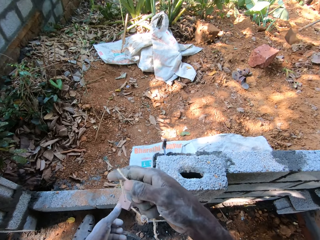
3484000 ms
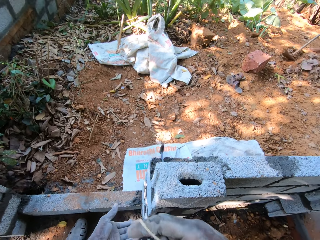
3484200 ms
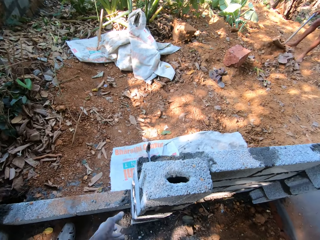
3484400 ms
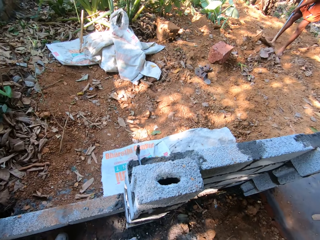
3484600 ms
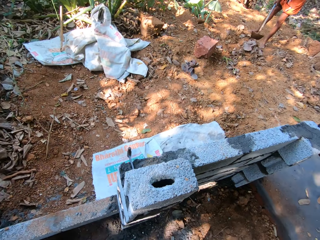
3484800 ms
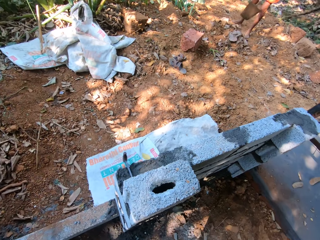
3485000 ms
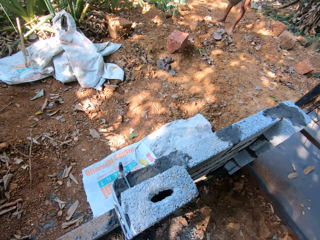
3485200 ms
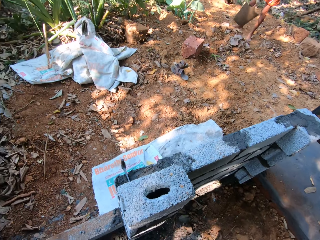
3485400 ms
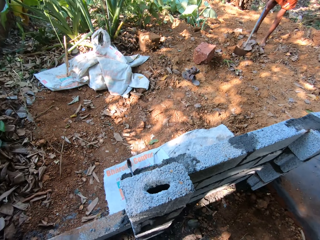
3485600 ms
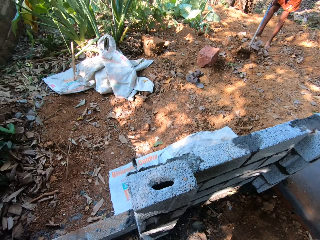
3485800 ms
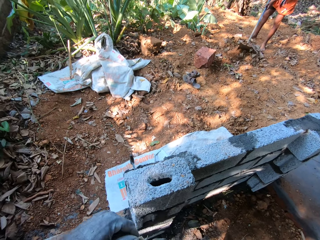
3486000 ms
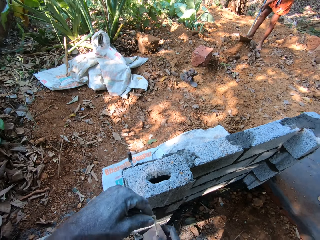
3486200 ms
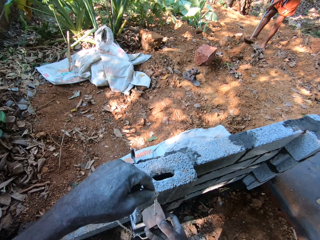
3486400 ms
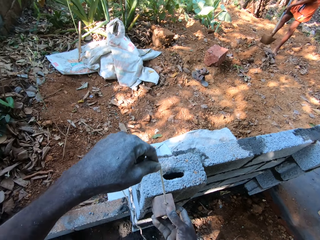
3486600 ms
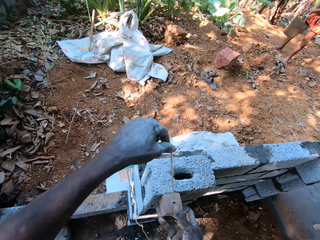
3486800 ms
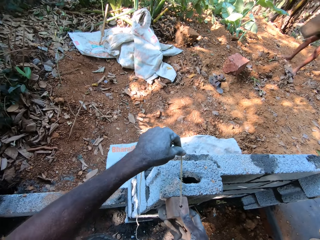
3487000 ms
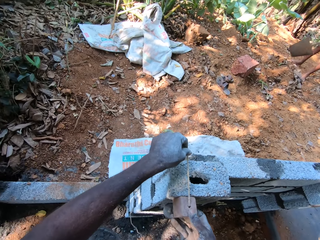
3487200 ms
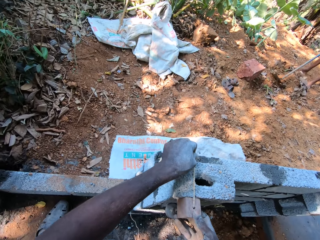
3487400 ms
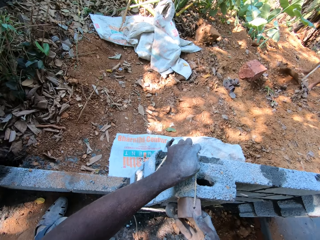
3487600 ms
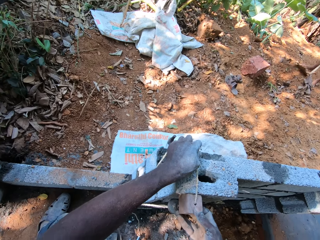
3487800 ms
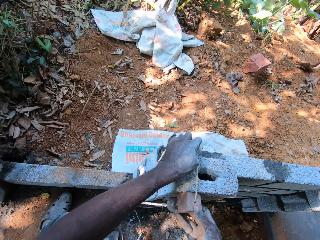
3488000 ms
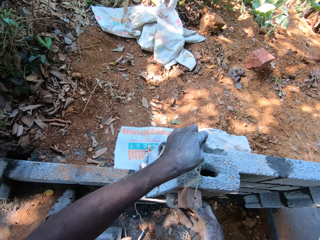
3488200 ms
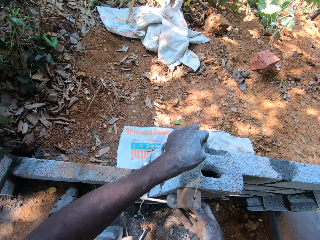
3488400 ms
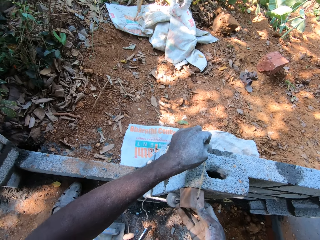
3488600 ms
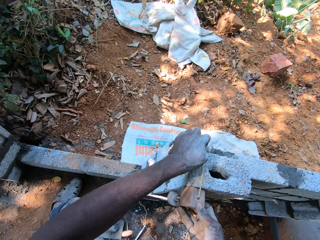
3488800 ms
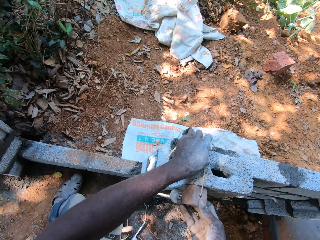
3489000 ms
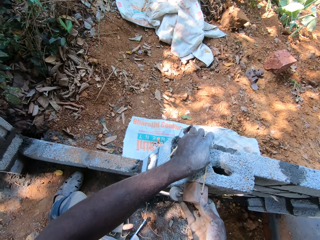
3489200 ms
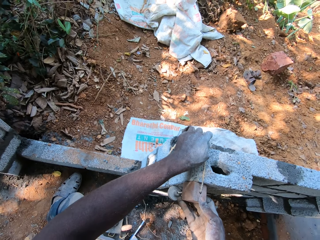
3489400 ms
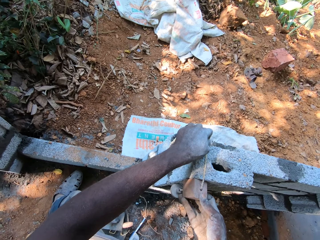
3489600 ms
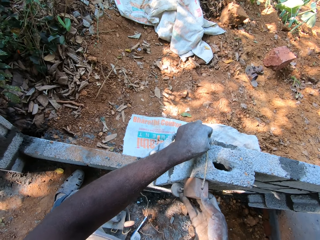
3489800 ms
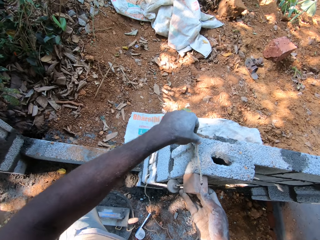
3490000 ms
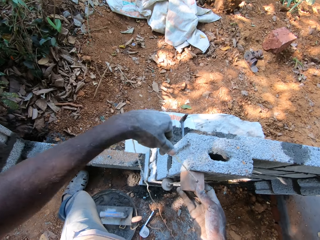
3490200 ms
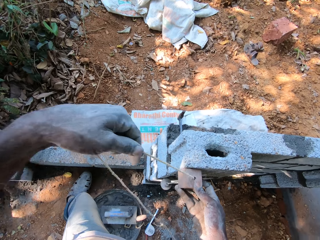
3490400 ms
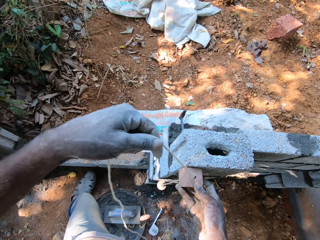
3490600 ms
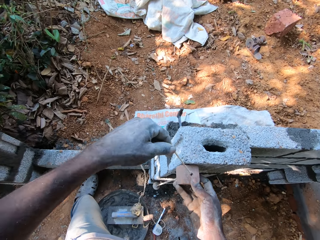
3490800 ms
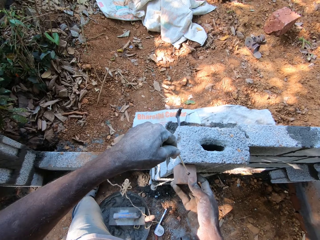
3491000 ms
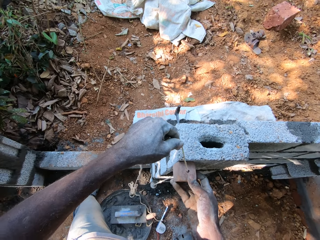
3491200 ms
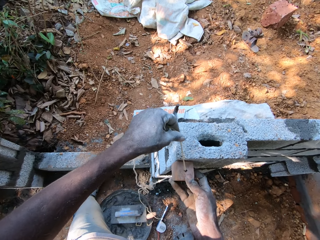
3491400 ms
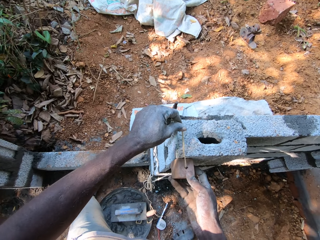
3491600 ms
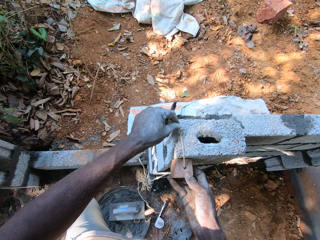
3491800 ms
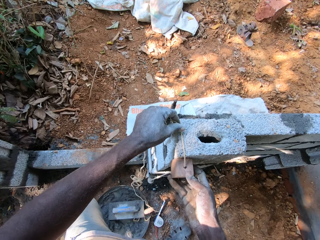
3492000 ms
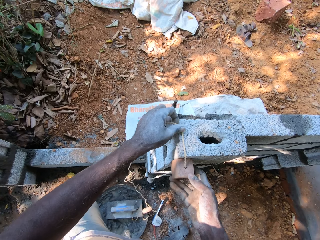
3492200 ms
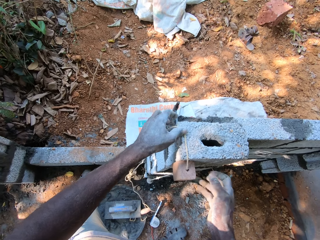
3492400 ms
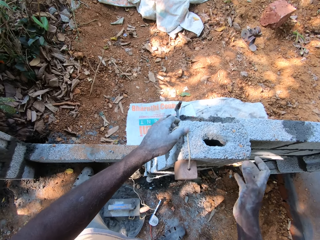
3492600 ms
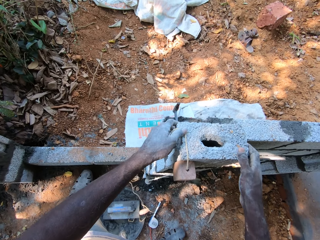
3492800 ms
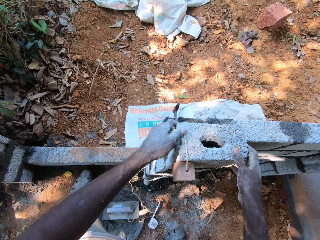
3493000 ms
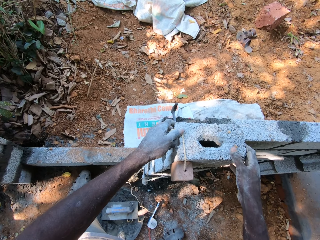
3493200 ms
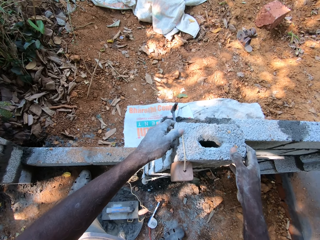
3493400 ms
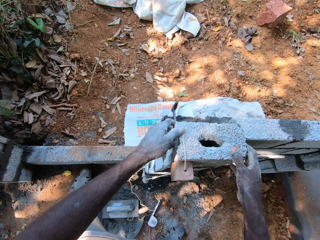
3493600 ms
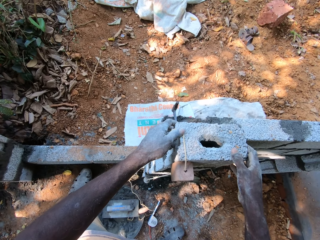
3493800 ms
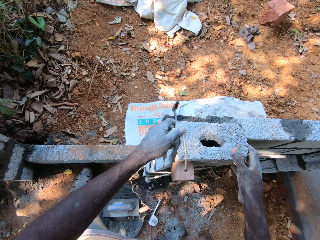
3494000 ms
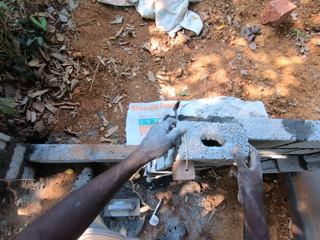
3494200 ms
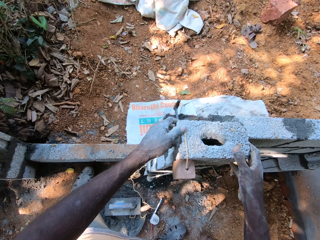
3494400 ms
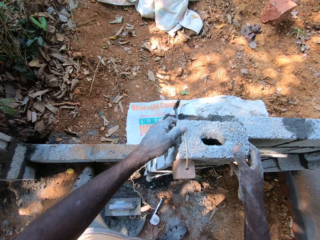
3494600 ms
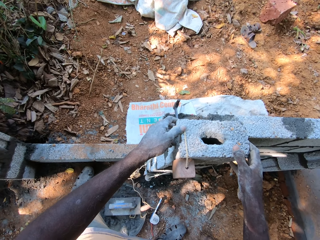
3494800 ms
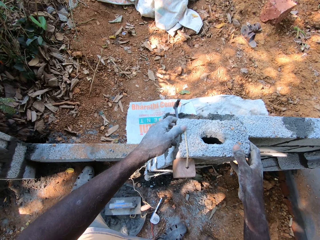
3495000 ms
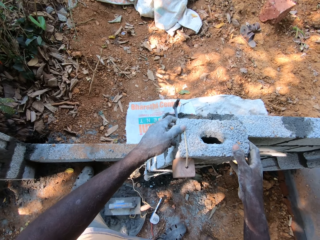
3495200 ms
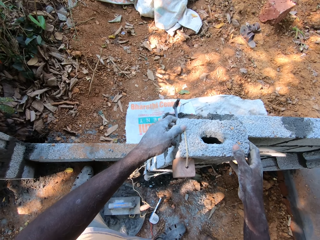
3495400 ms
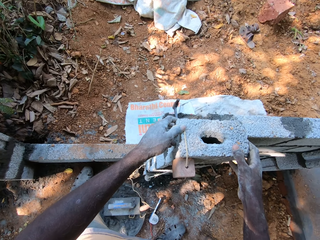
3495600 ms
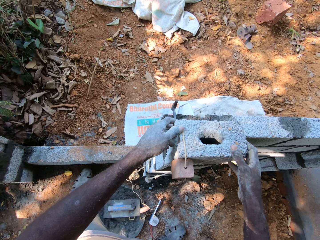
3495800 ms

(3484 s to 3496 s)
The camera wearer sets the rope on the cinder block with his right hand. He holds the twine of rope on the cinder block with his left hand. He touches the cinder block with his right hand.

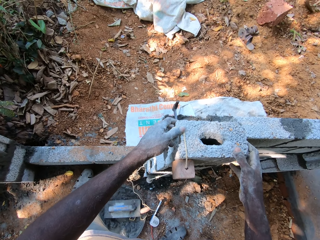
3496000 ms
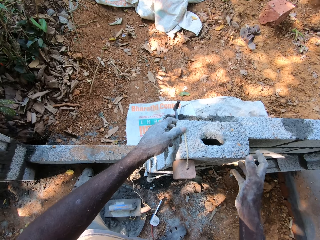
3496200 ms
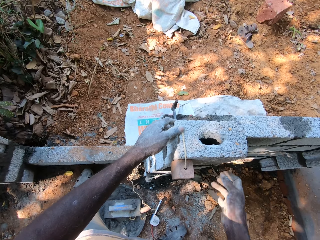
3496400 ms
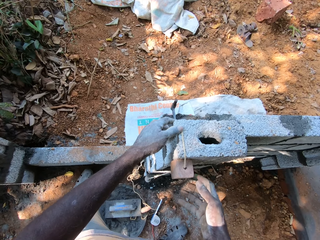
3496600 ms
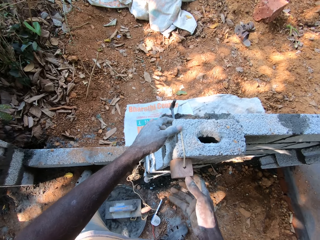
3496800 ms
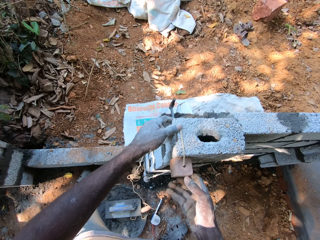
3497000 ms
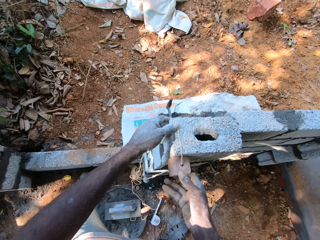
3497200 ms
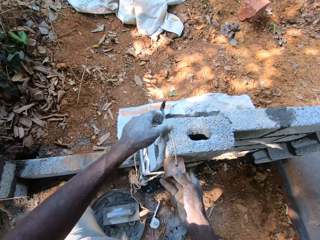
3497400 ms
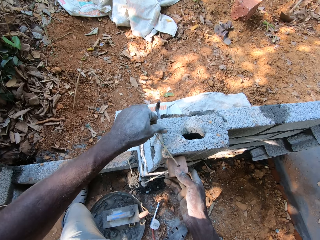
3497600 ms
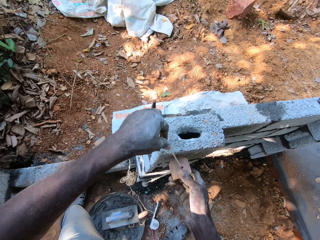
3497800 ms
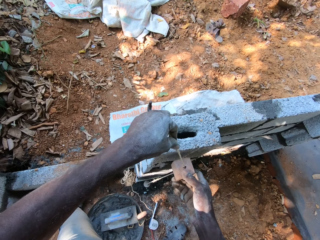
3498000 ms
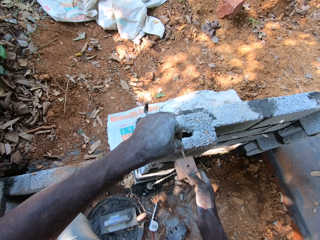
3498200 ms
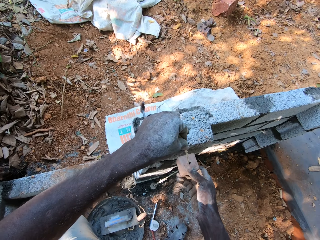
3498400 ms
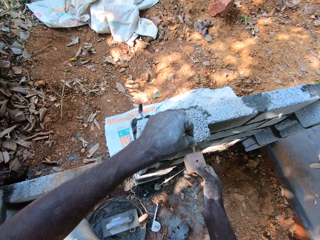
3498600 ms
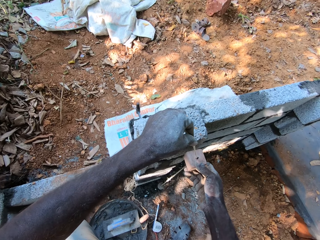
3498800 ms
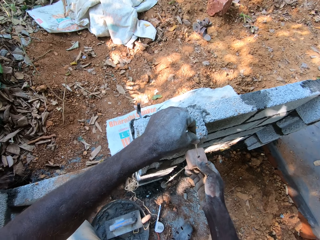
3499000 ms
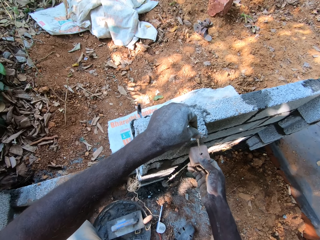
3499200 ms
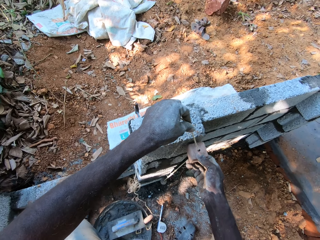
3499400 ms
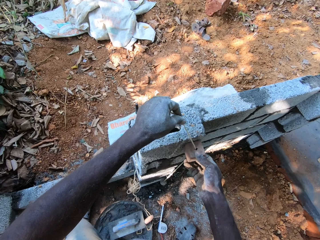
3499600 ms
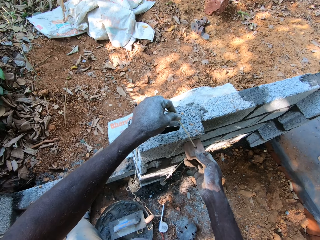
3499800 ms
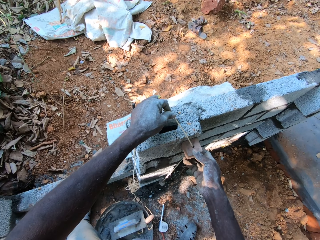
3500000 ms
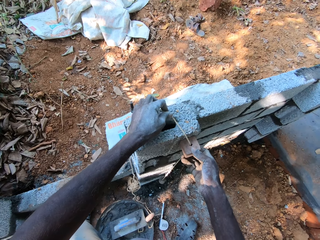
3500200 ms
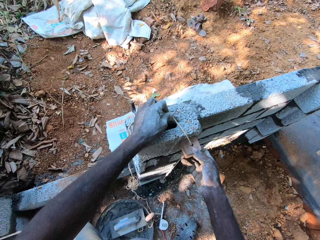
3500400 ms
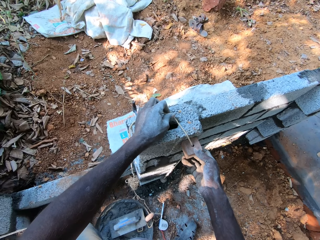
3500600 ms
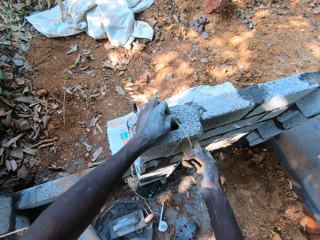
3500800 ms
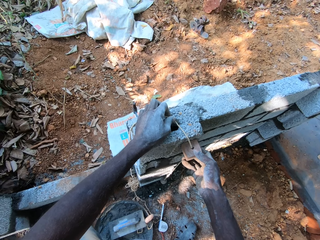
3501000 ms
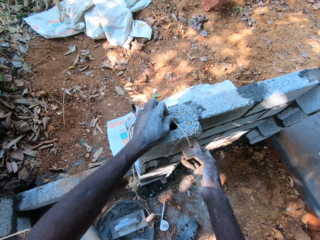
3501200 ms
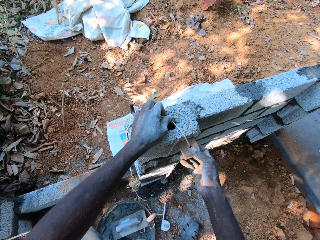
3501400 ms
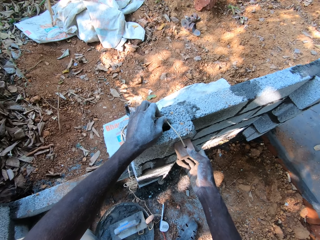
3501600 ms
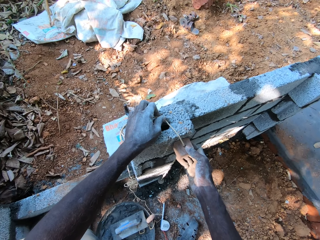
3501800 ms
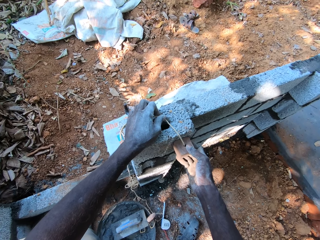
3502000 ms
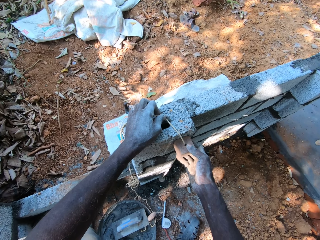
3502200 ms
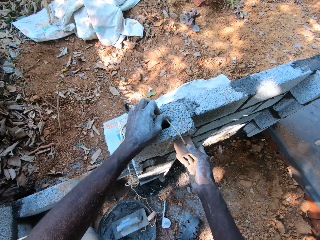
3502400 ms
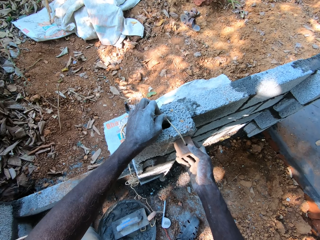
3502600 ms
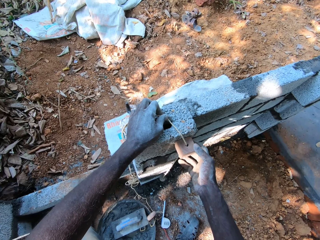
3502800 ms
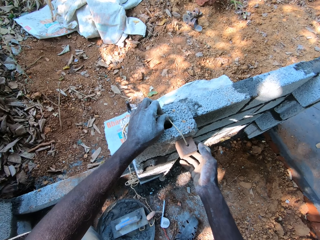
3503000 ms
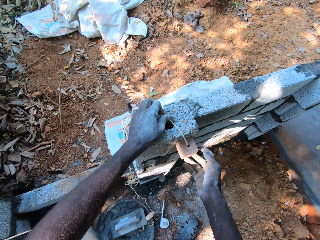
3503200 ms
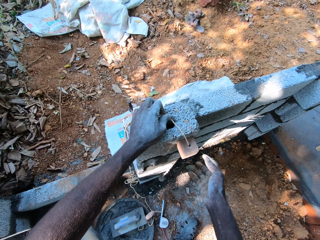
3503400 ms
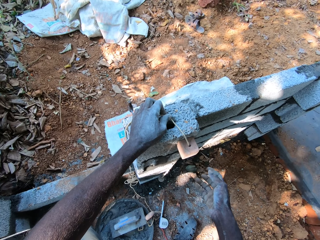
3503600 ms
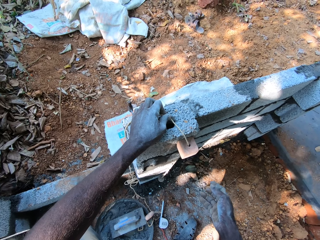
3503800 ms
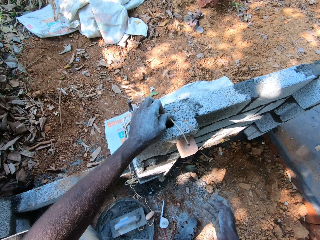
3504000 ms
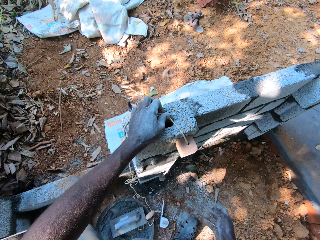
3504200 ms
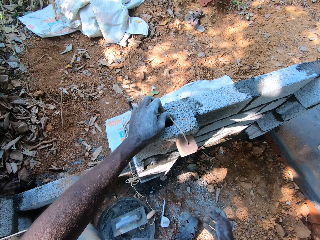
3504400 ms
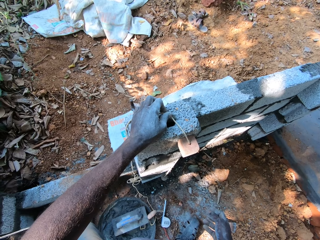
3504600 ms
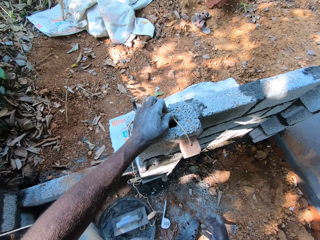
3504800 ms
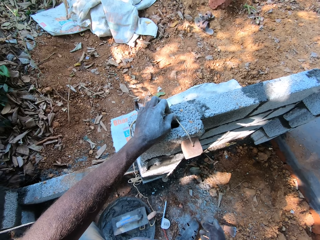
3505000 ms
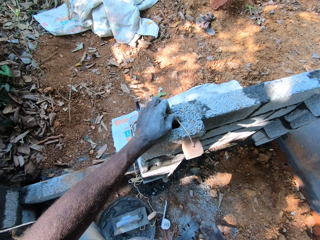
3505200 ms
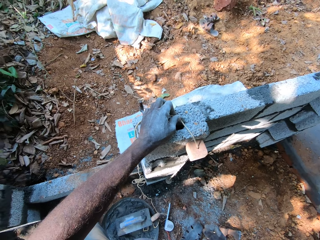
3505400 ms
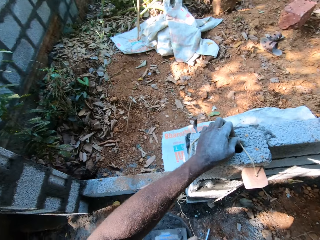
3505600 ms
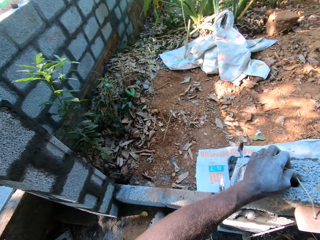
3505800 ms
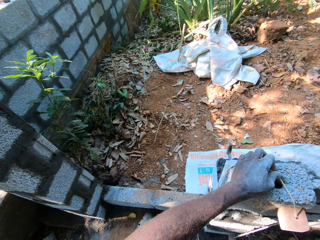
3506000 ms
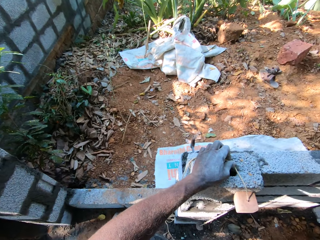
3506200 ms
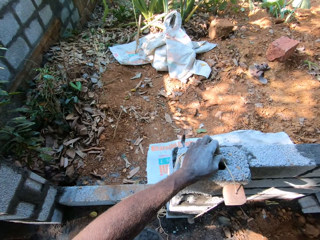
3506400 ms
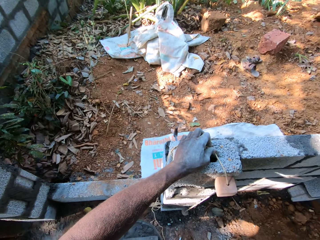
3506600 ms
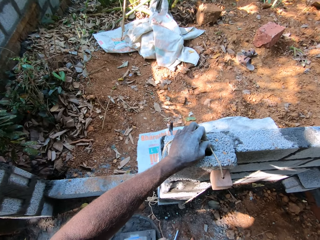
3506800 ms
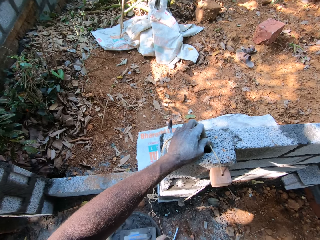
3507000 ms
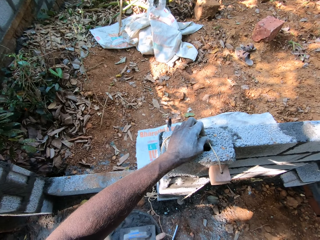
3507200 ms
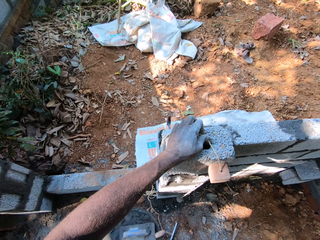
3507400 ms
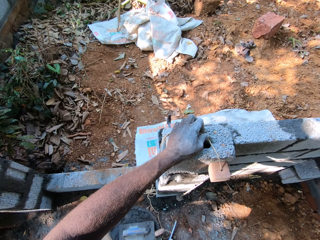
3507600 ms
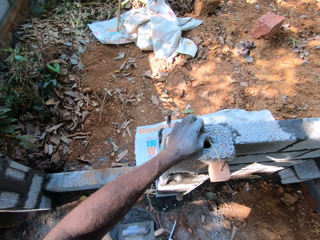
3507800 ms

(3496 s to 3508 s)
The camera wearer sets the rope on the cinder block with his right hand. He holds the twine of rope on the cinder block with both hands. He holds the twine of rope on the cinder block with his left hand.
